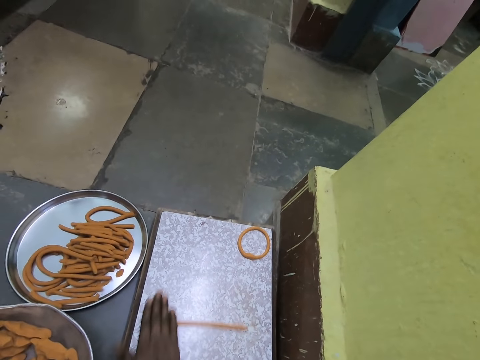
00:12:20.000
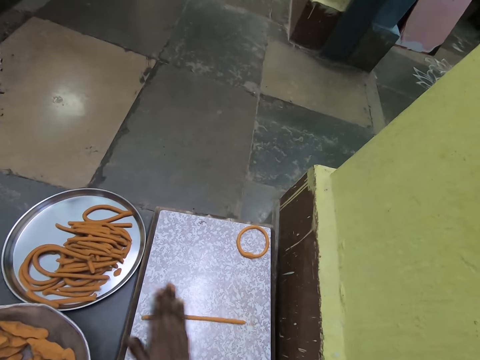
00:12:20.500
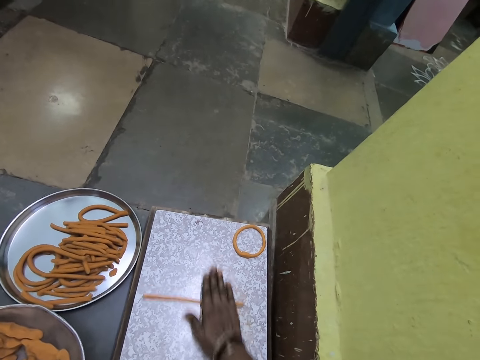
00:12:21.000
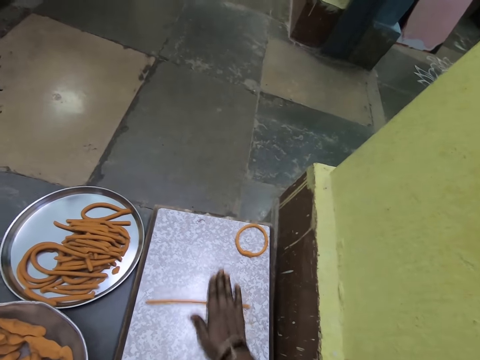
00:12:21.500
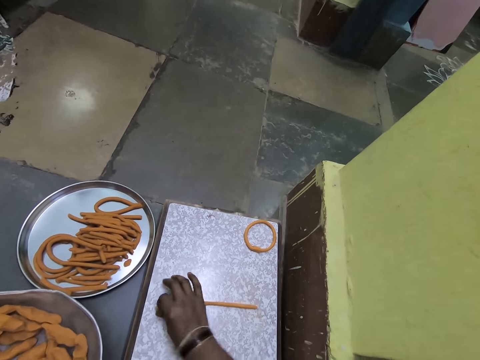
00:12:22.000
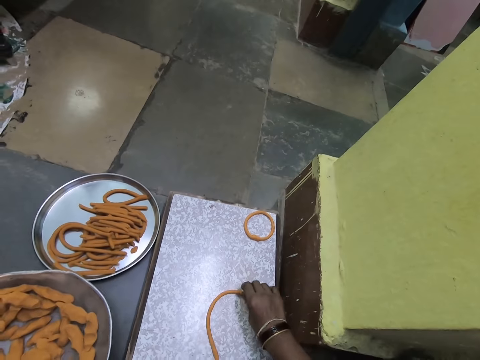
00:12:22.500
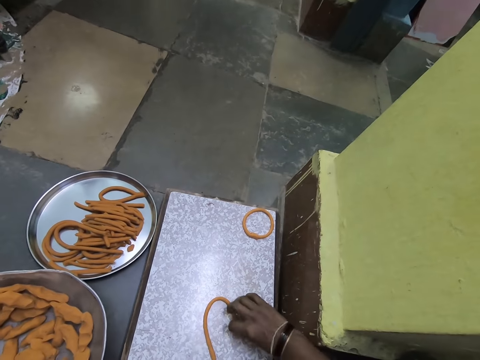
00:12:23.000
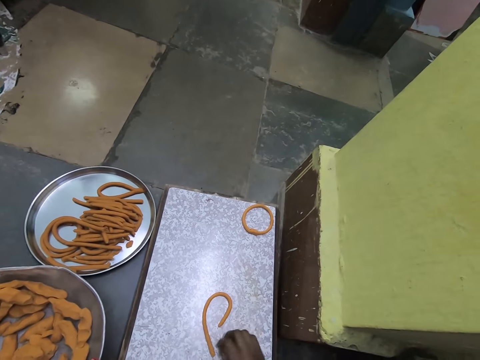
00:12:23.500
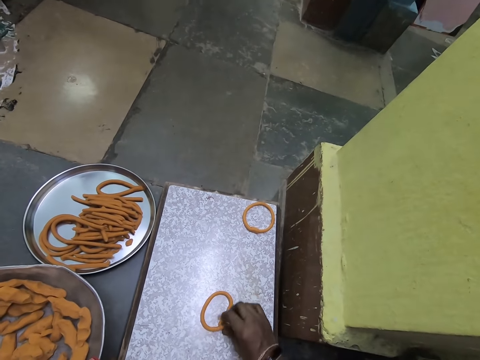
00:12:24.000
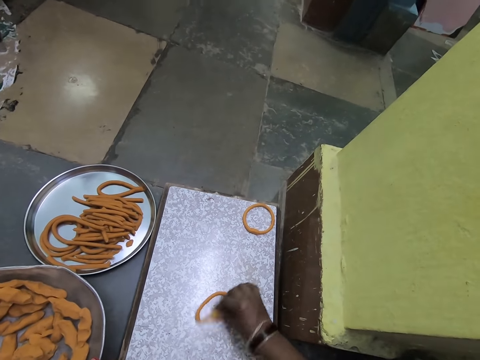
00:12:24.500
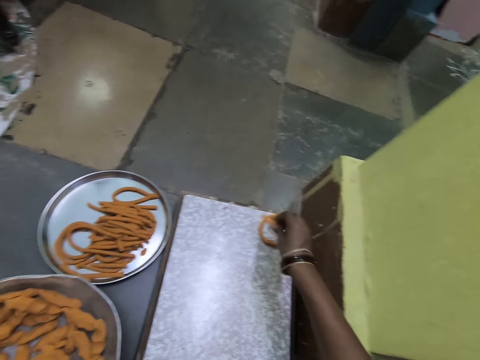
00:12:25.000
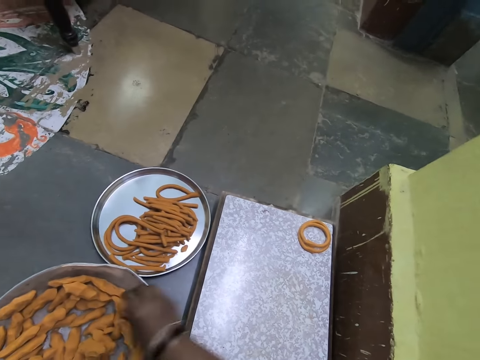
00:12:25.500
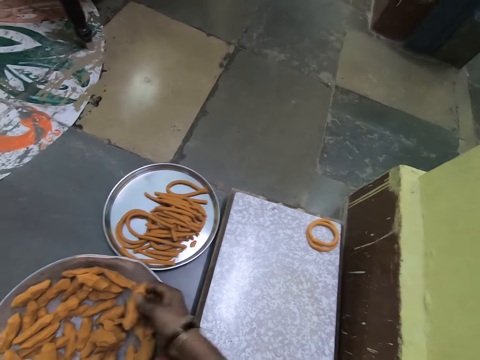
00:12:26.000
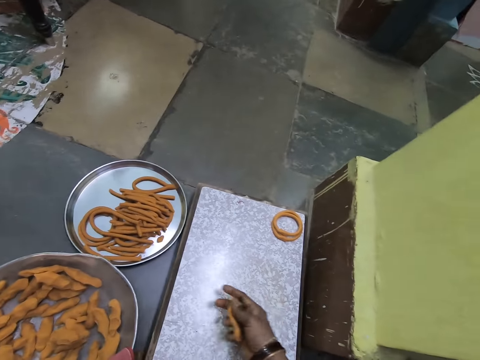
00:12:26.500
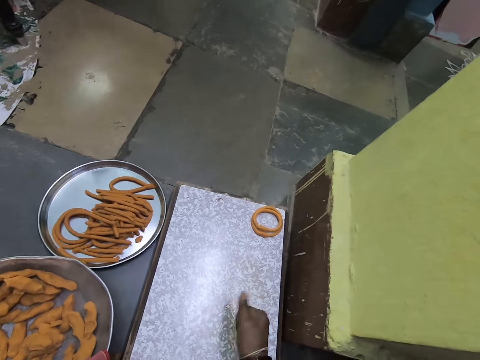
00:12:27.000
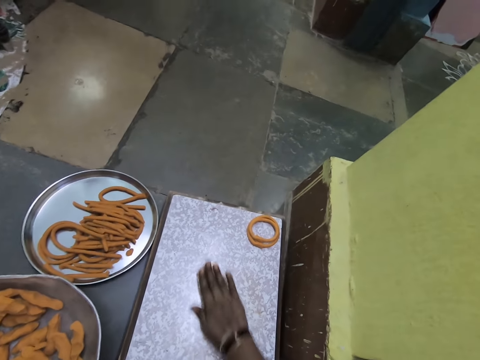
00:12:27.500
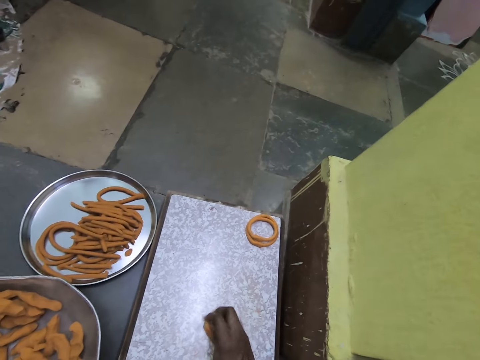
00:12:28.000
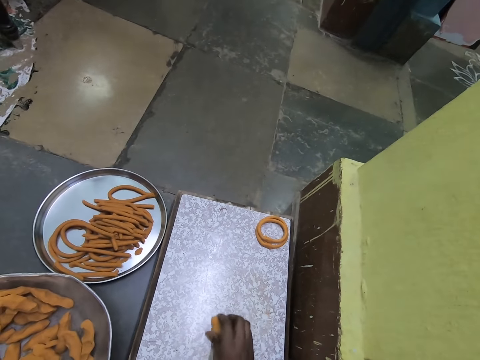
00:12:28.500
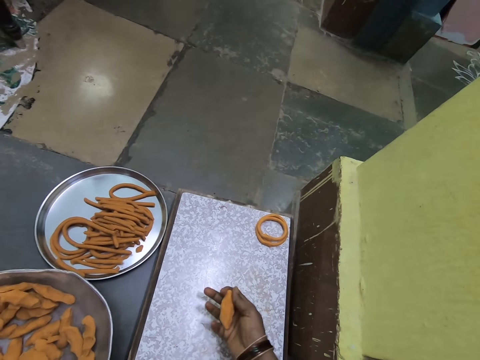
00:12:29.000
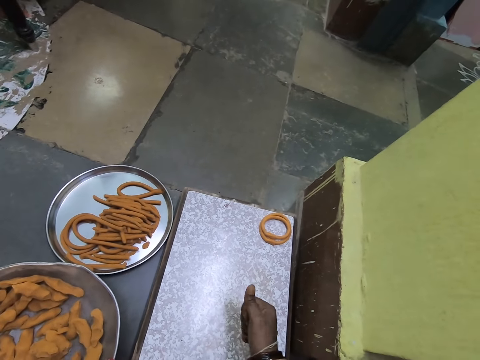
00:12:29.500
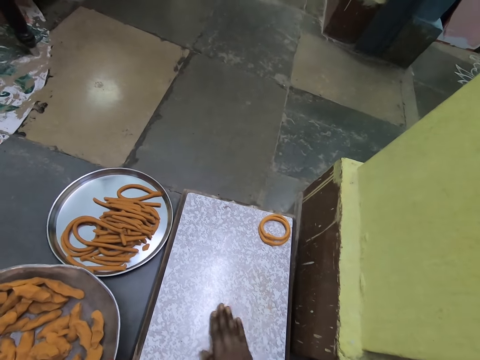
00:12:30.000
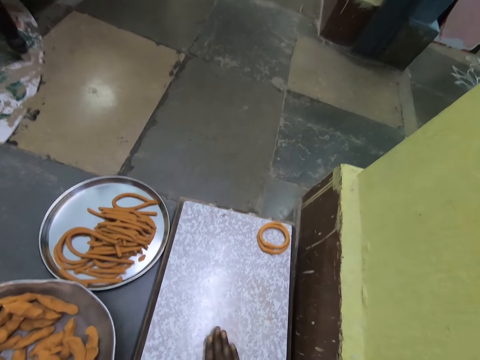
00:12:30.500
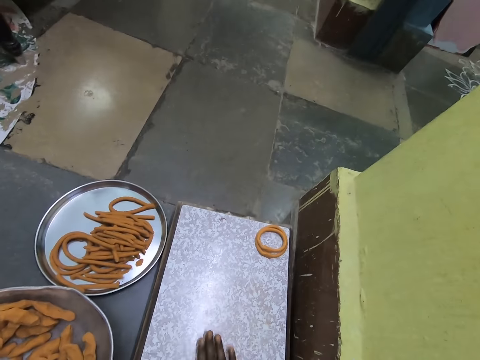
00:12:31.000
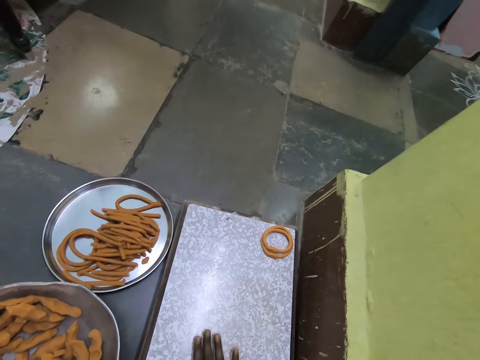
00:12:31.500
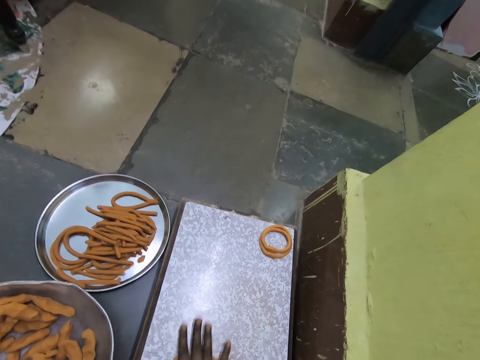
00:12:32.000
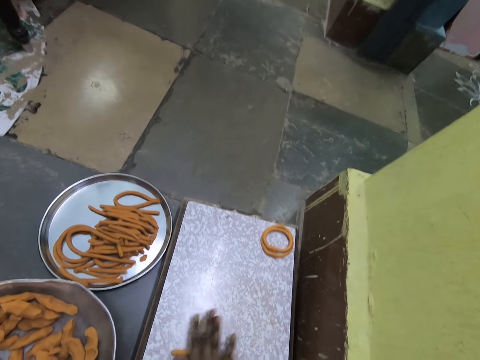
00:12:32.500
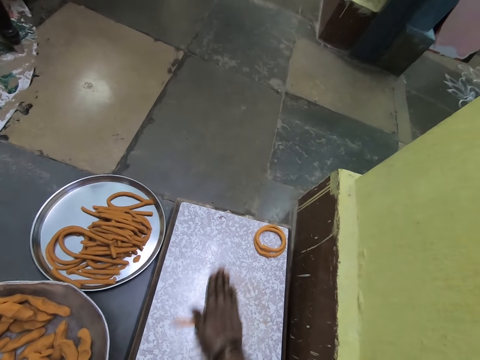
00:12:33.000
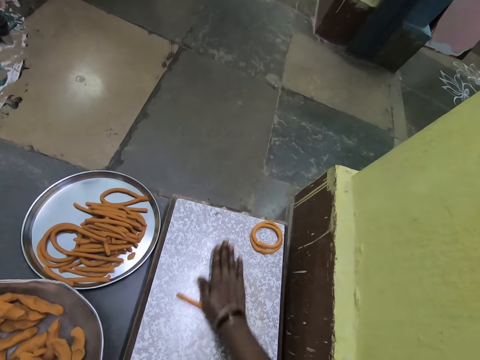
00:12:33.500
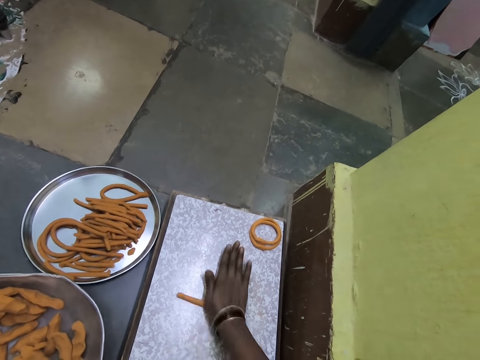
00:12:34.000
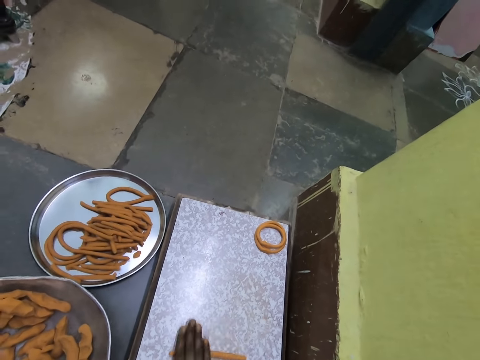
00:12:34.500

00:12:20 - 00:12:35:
The camera wearer folds something. He joins the ends of the dough. He lifts something off the rolling board. He carries the dough. He puts the dough down. He picks up the dough. He presses the dough on the hand. He rolls the dough on the rolling board with the hand. He picks up something. He presses the dough on the hand. He rolls the dough on the rolling board with the hand.

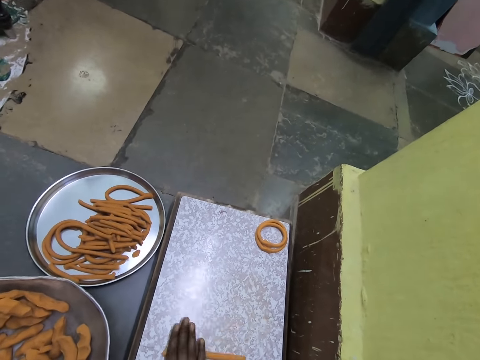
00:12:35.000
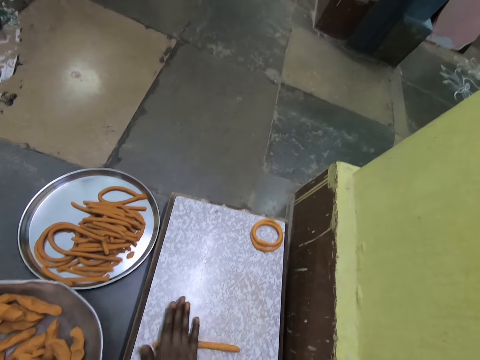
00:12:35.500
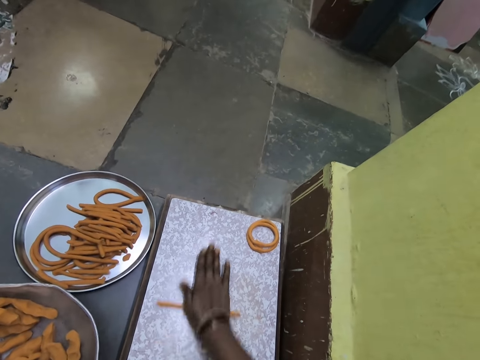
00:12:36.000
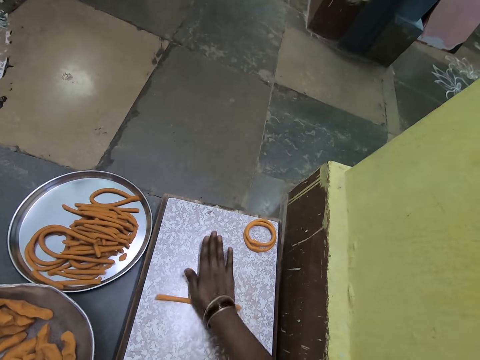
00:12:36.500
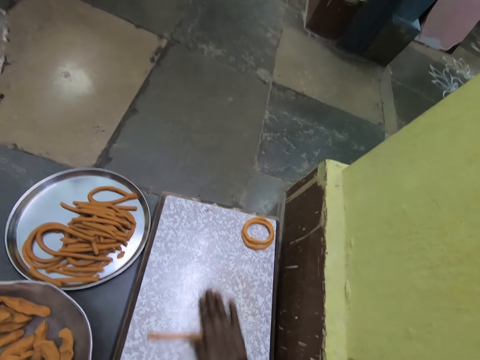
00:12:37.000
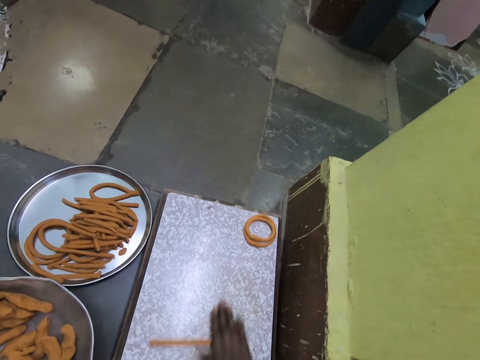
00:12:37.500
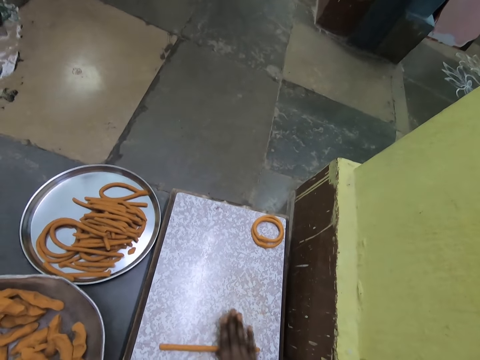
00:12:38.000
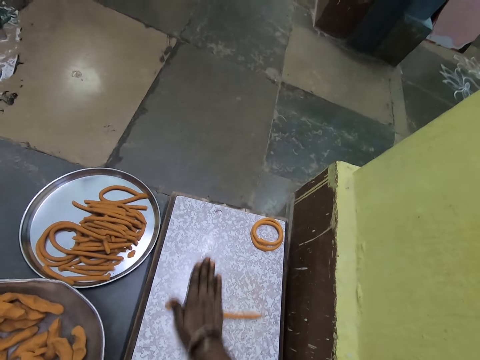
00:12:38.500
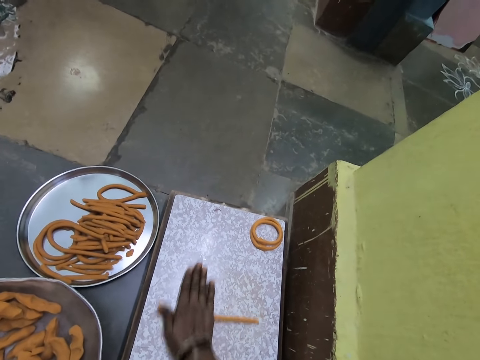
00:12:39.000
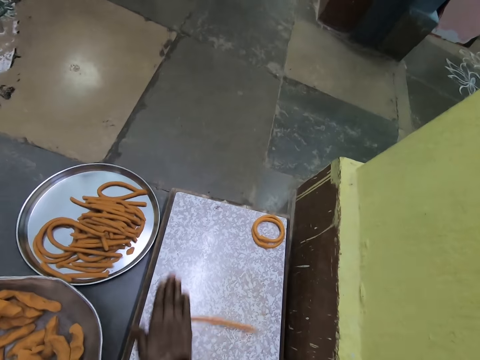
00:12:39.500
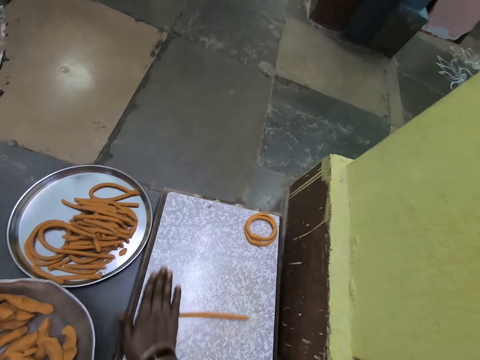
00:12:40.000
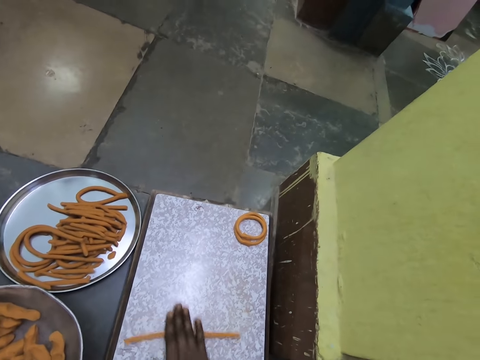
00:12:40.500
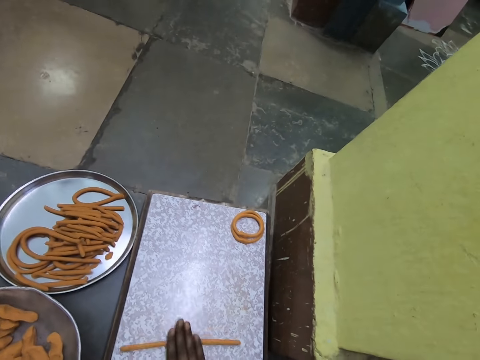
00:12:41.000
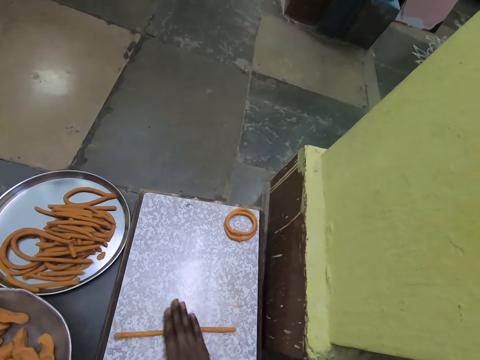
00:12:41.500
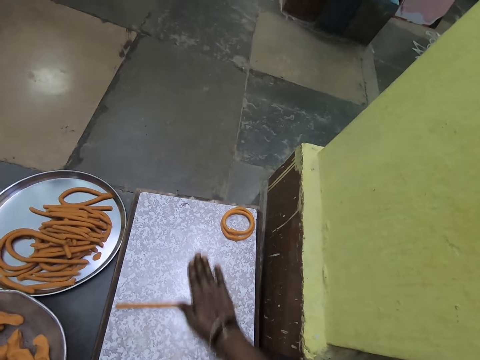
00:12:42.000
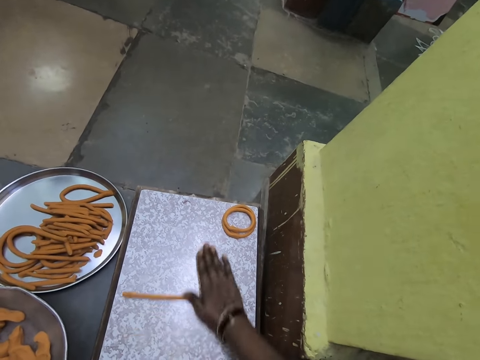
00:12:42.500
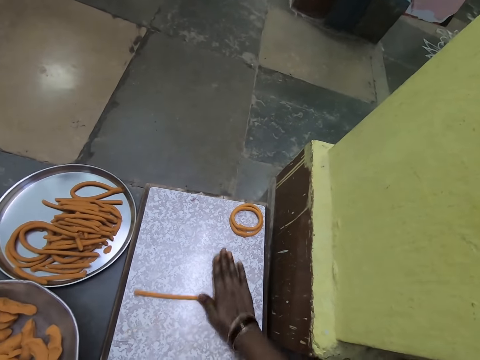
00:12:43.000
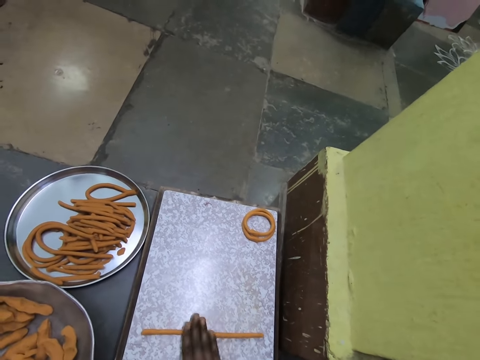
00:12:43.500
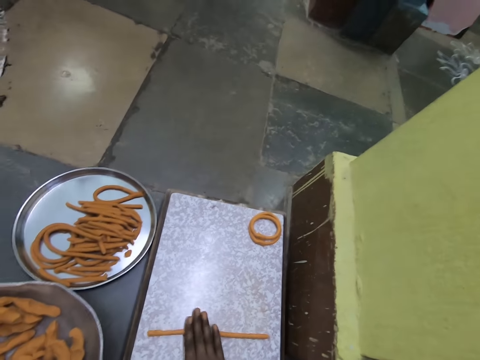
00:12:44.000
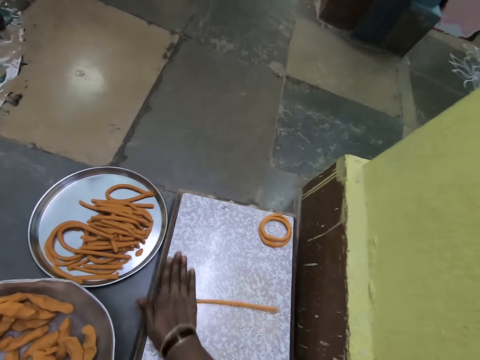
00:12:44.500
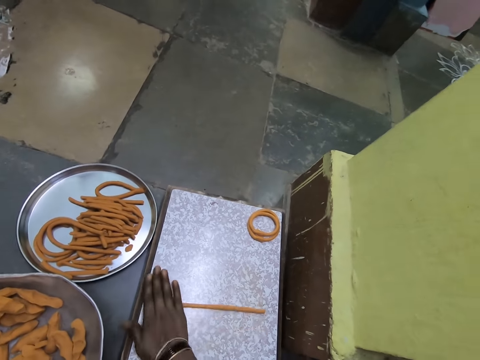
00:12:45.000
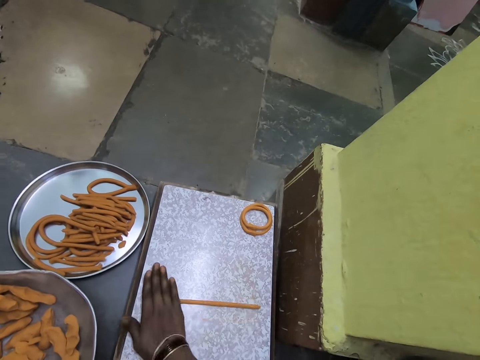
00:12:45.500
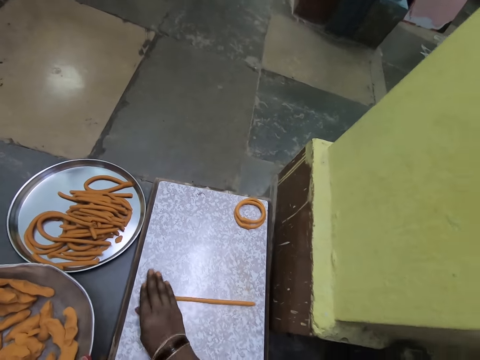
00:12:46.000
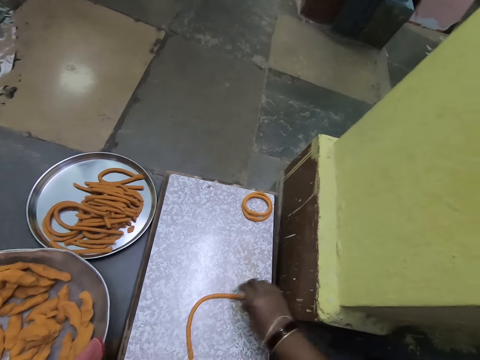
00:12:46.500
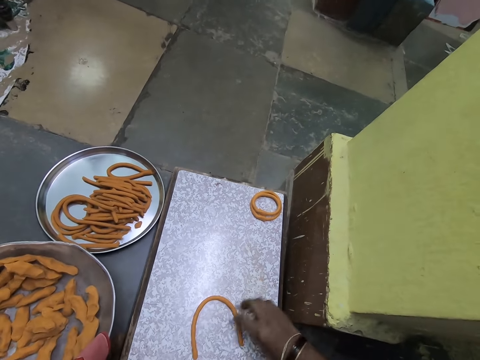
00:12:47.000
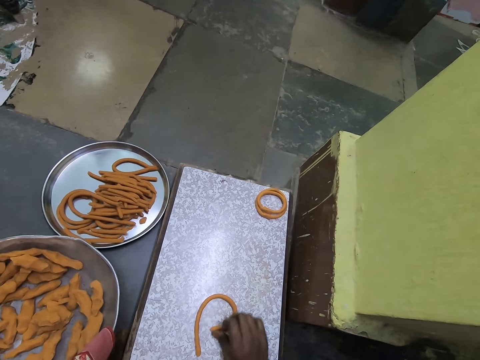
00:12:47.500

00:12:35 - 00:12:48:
The camera wearer folds something. They join the dough.
